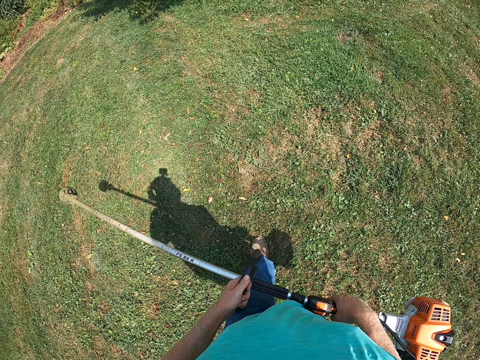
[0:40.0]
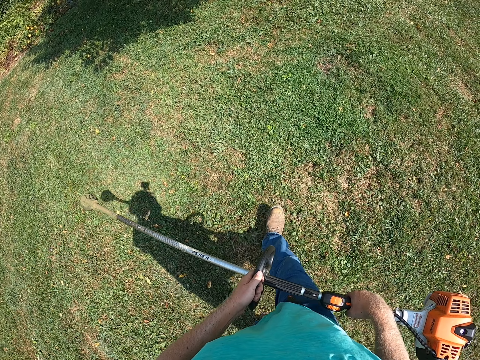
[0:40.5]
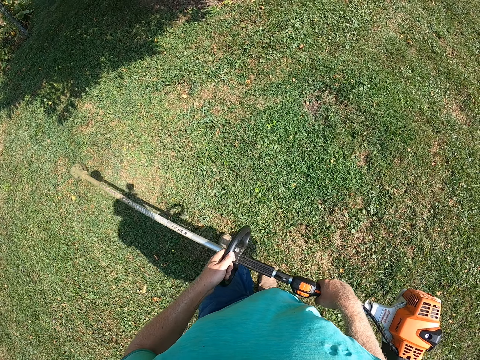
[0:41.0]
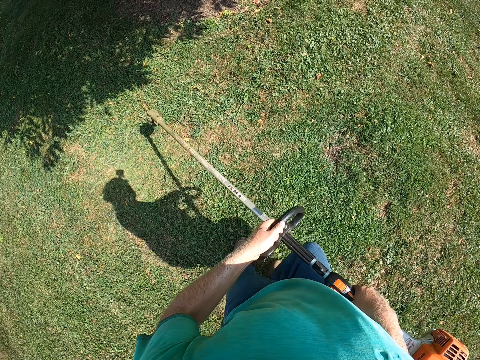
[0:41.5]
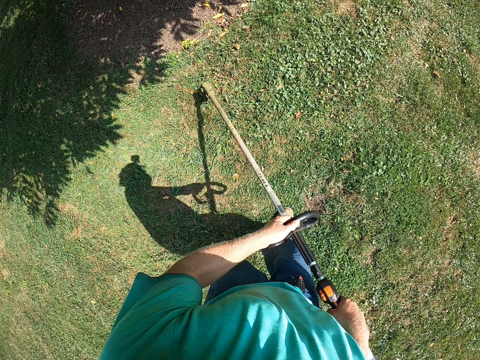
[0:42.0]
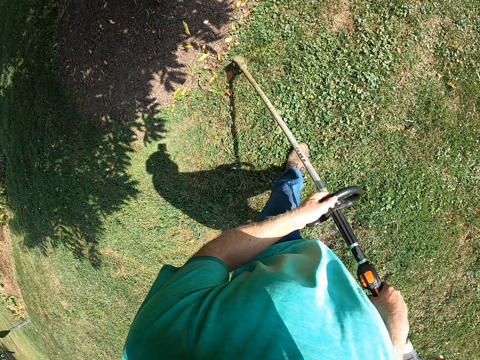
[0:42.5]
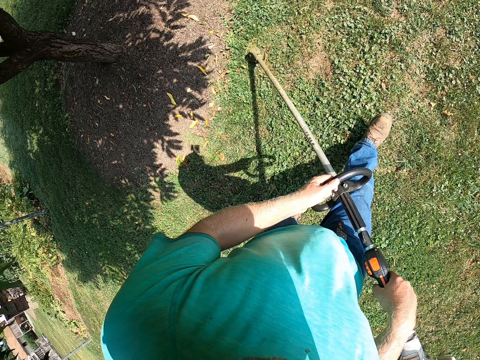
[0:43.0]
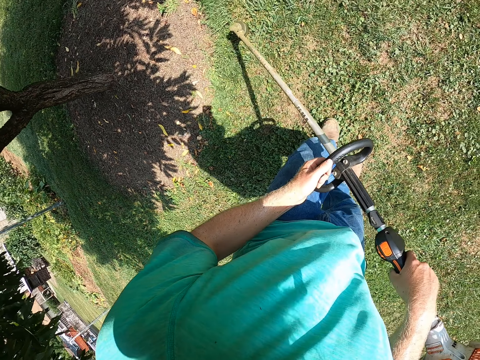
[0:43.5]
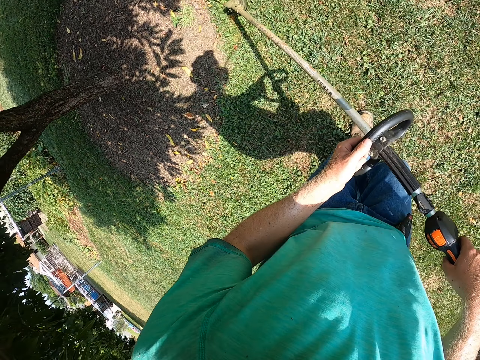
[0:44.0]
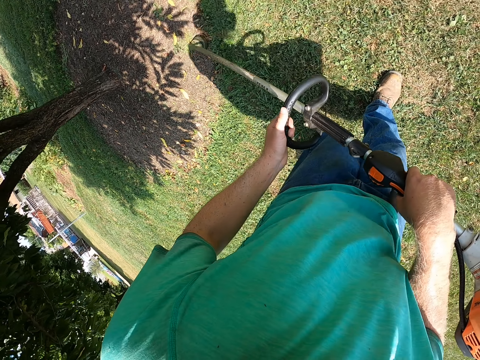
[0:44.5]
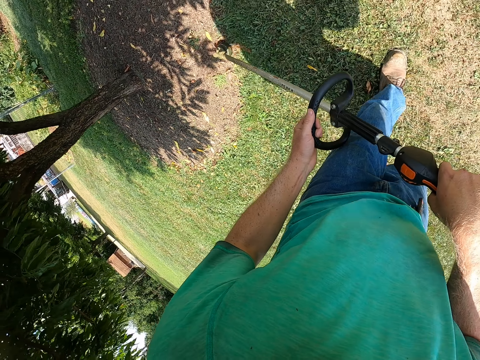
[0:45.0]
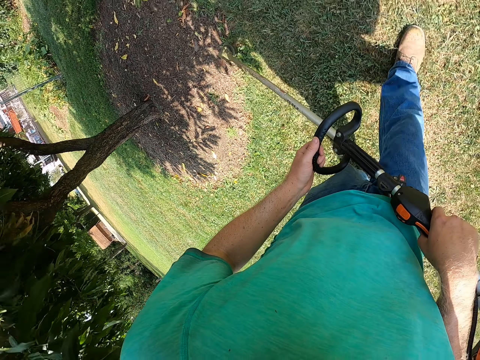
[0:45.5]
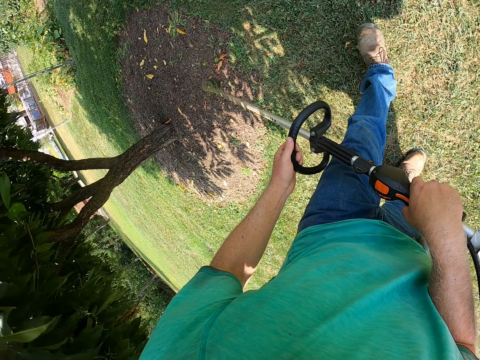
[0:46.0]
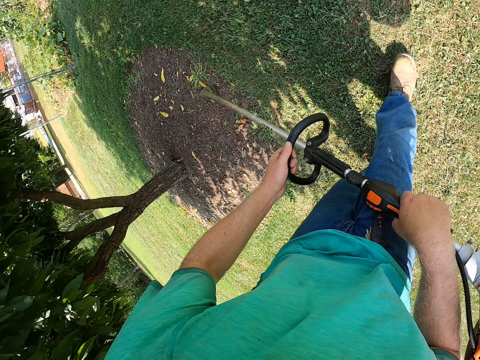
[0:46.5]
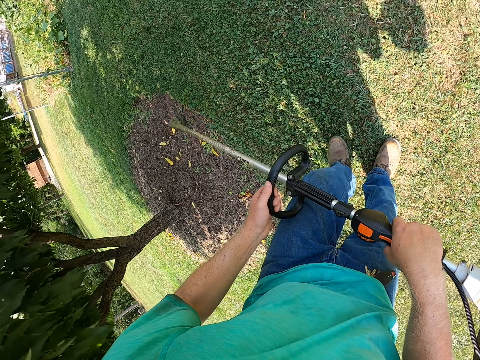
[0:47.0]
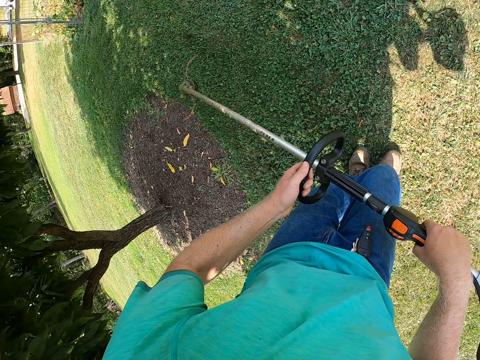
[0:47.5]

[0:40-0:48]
The camera wearer trims grass with the brush cutter in his hands.

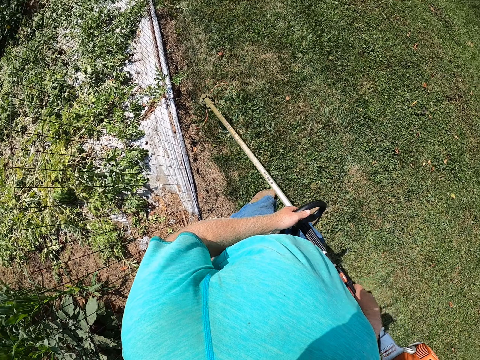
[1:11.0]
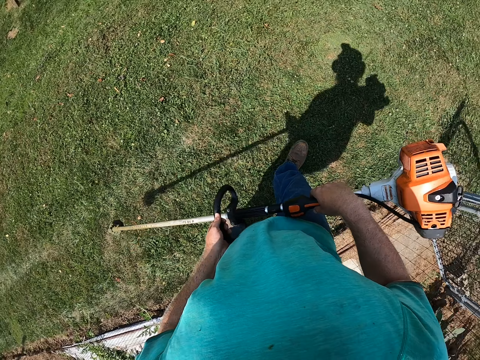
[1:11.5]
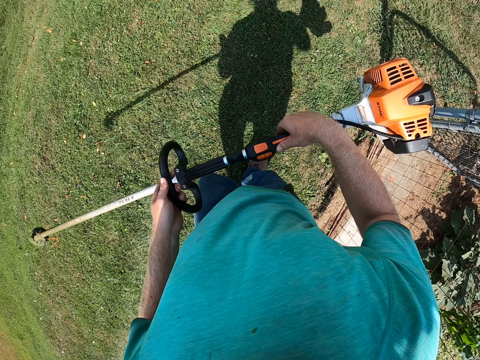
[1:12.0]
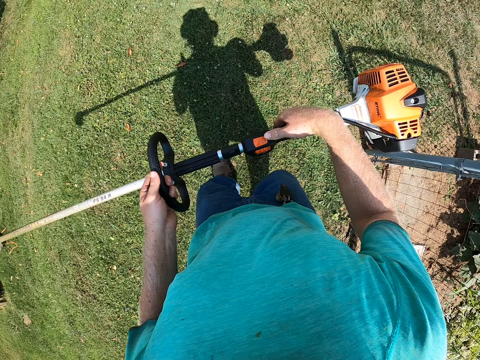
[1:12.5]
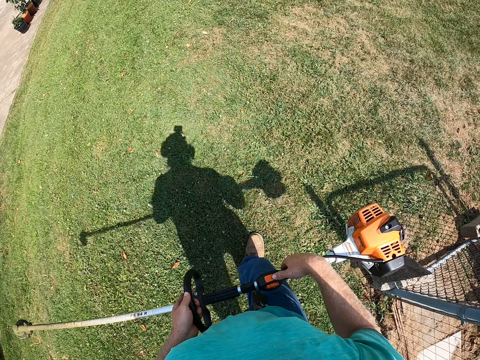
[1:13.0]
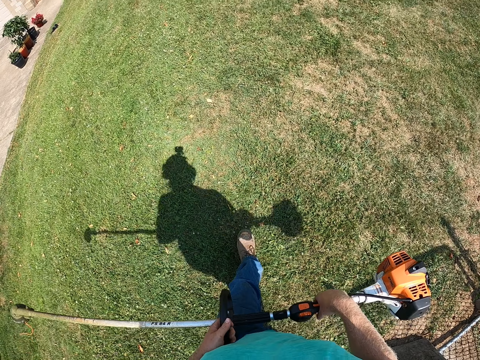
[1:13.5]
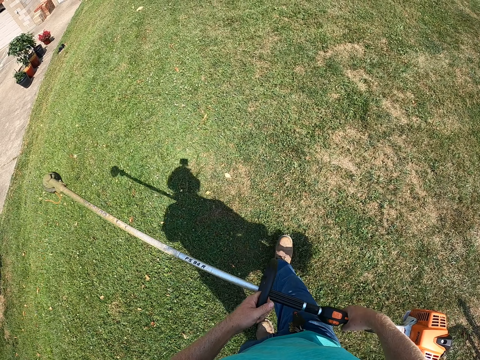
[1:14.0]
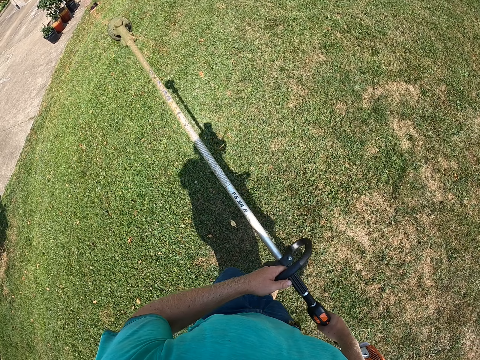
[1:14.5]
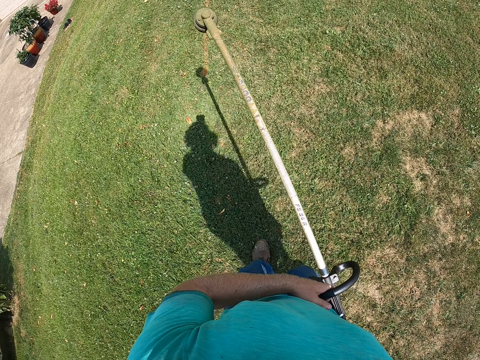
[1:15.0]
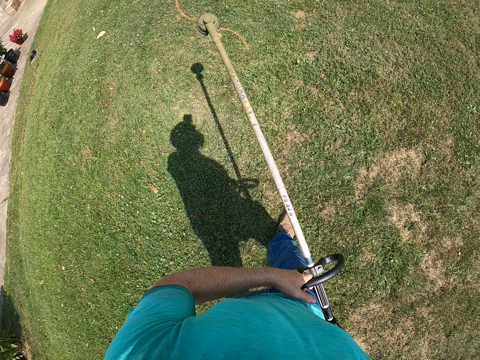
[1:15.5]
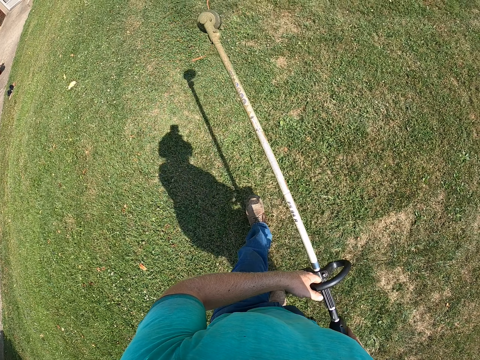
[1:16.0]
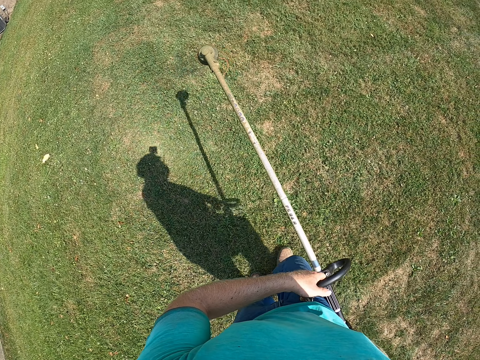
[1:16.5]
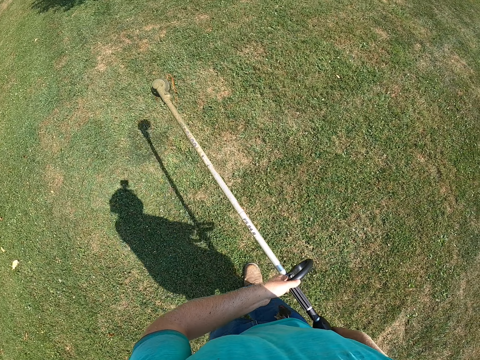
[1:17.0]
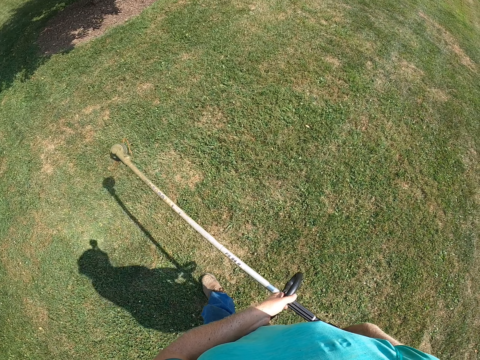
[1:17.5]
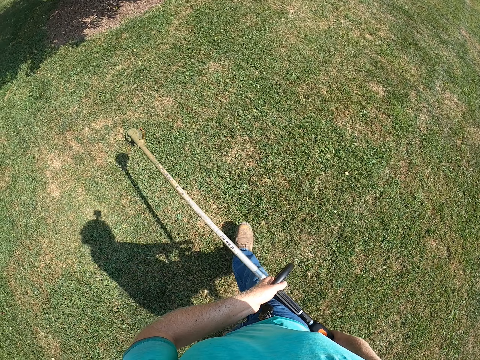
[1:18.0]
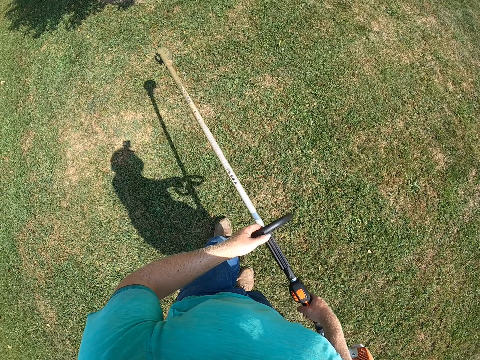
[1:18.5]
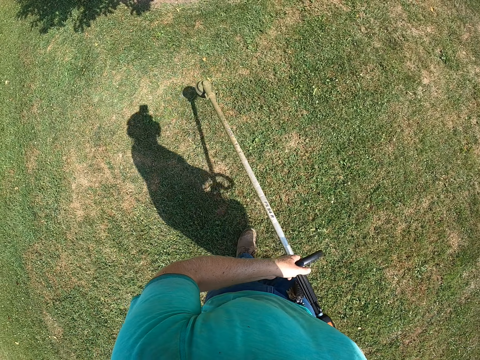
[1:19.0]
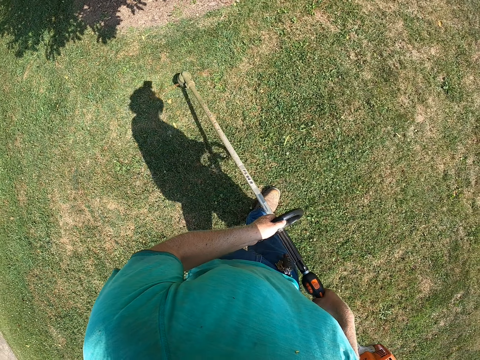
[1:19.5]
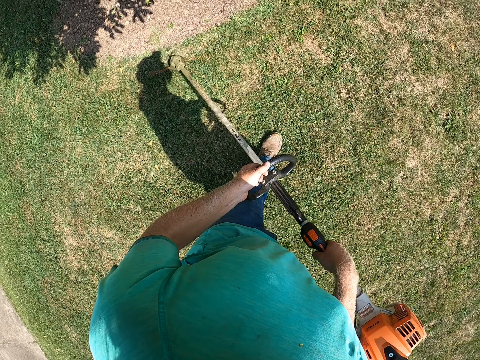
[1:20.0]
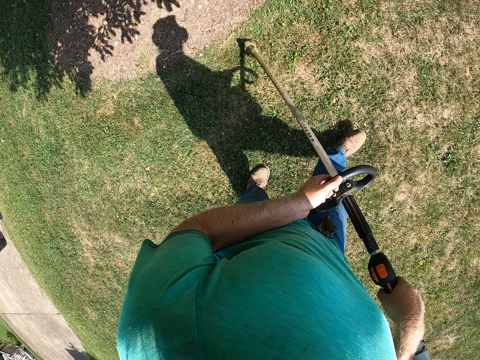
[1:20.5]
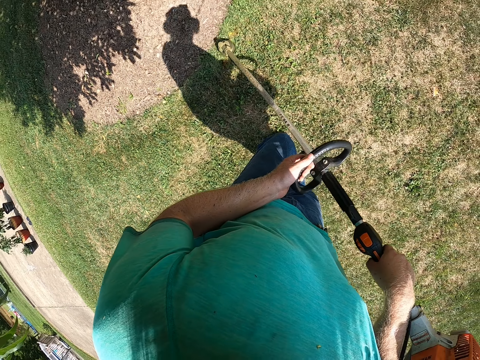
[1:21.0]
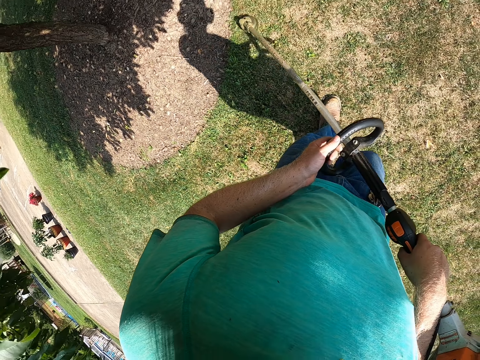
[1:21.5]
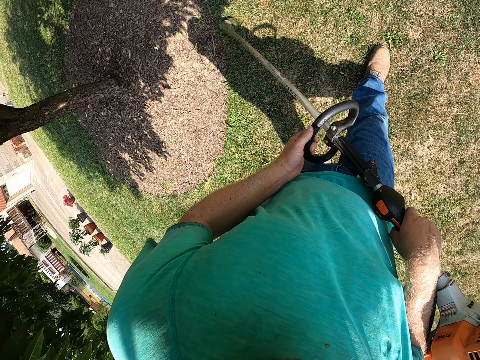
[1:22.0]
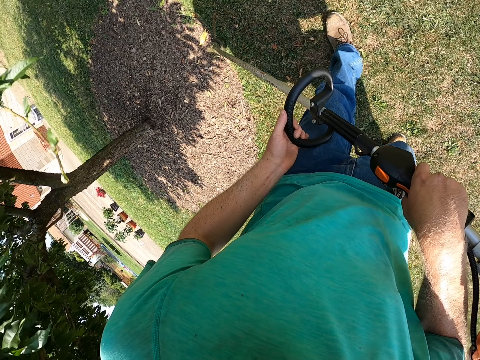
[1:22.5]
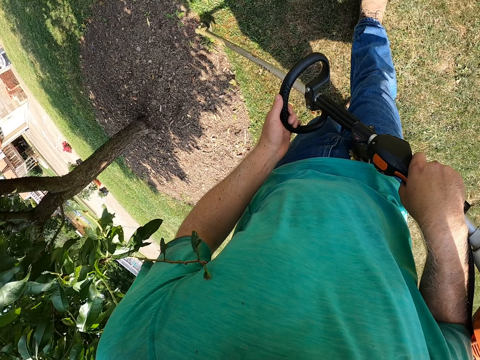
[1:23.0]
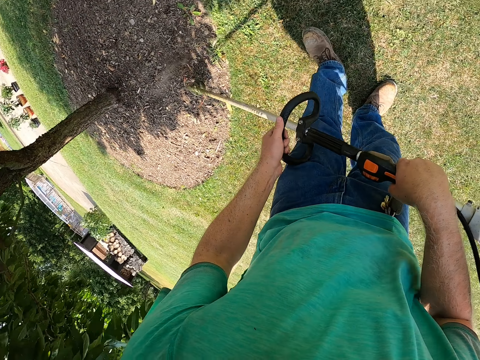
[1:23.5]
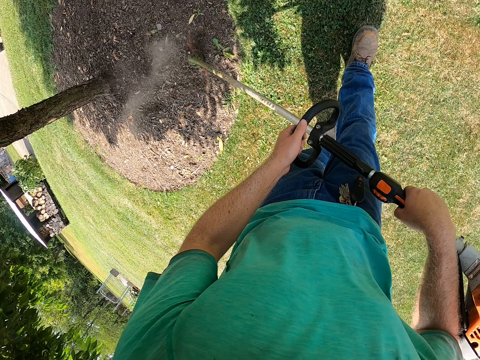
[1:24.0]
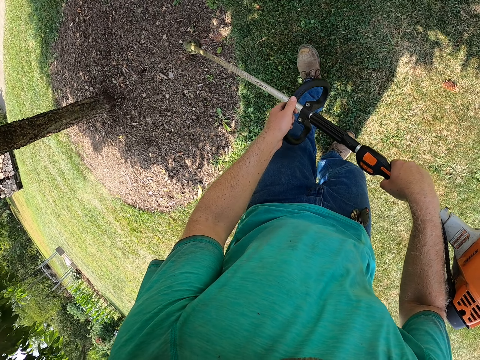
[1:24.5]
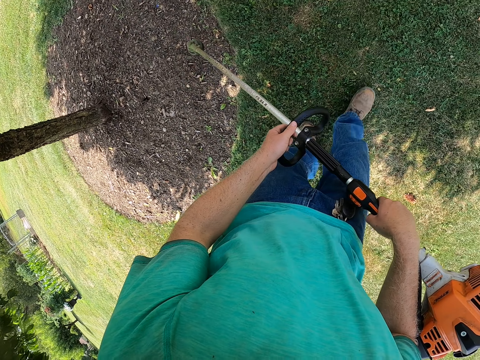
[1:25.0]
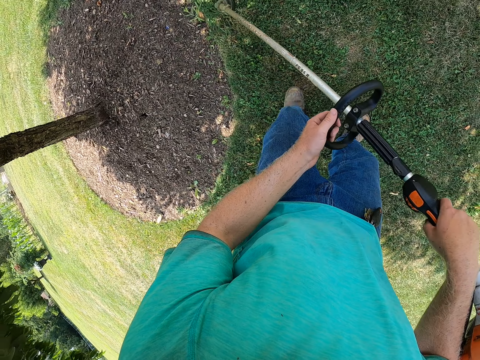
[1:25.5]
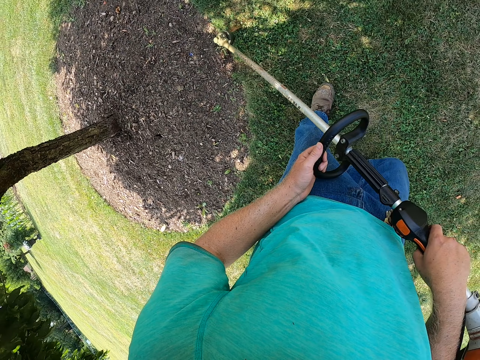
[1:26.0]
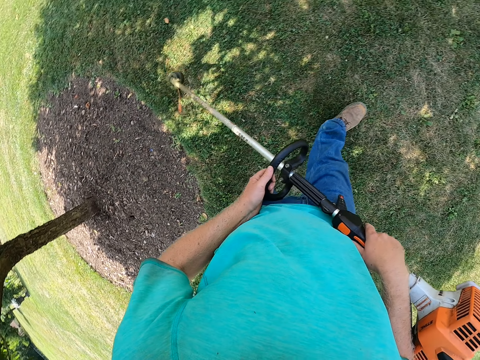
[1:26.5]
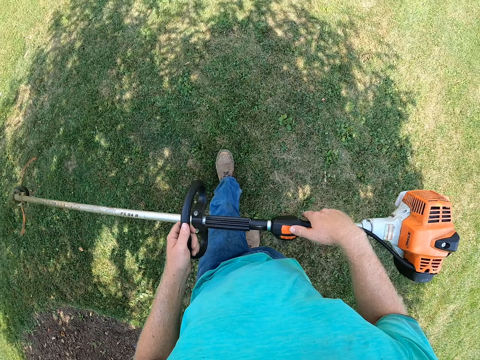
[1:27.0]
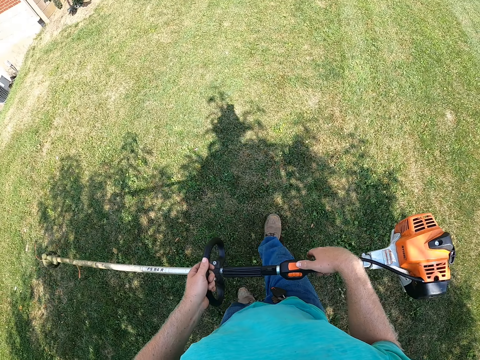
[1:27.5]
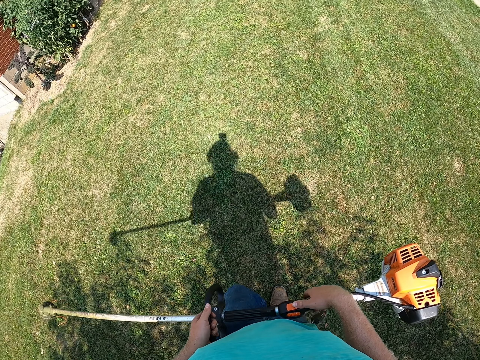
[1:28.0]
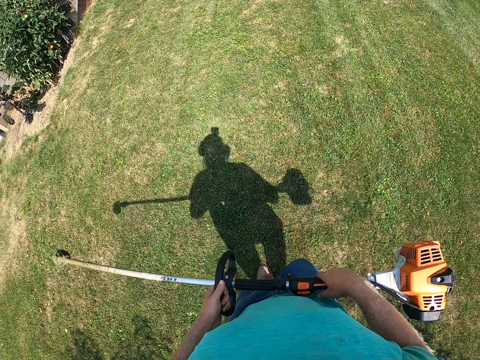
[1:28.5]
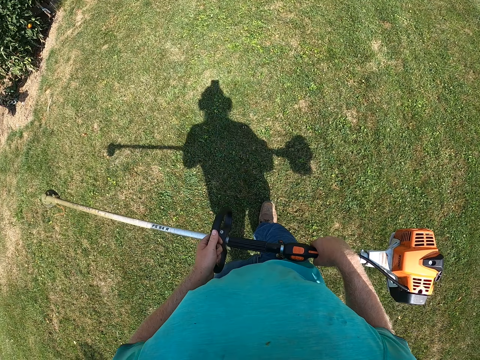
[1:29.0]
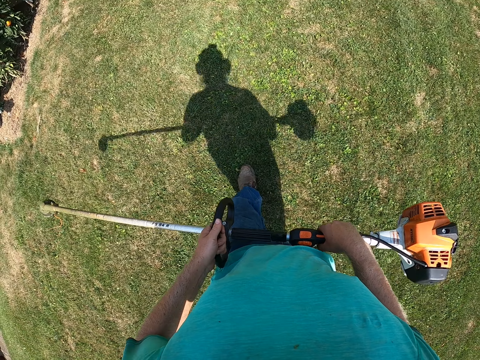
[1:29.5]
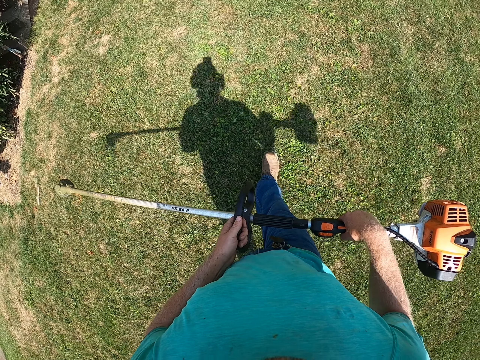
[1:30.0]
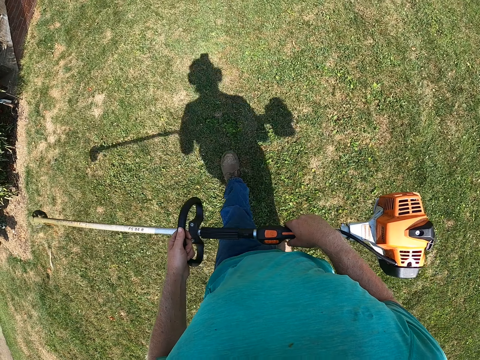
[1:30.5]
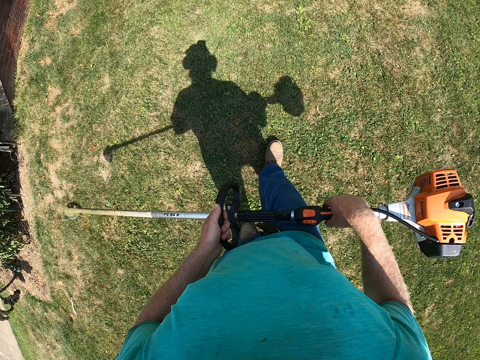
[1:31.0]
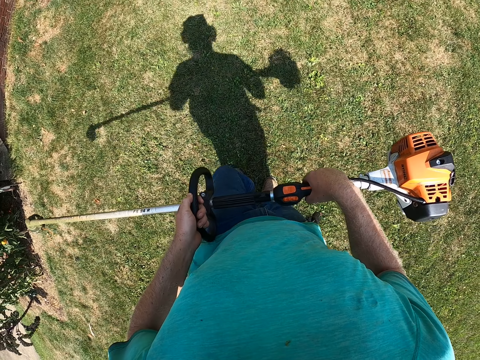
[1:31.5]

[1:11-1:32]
The camera wearer presses a button on the brush cutter with his right hand. He walks back. He trims grass with the brush cutter in his hands. He presses the button on the brush cutter with his right hand.
